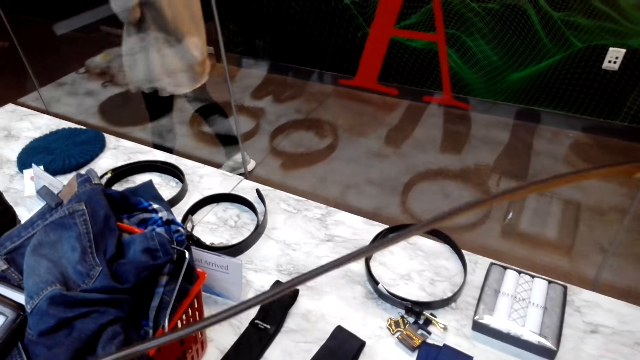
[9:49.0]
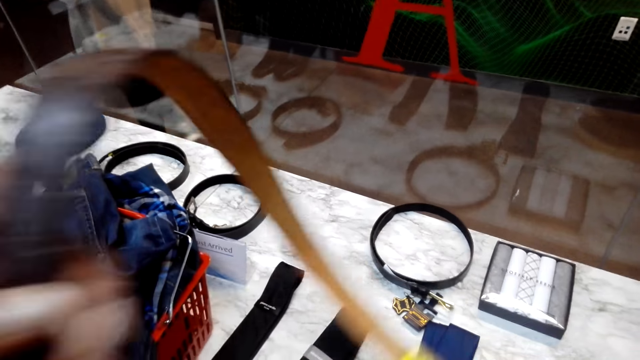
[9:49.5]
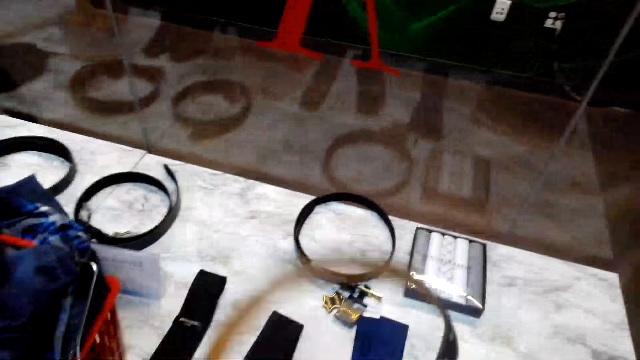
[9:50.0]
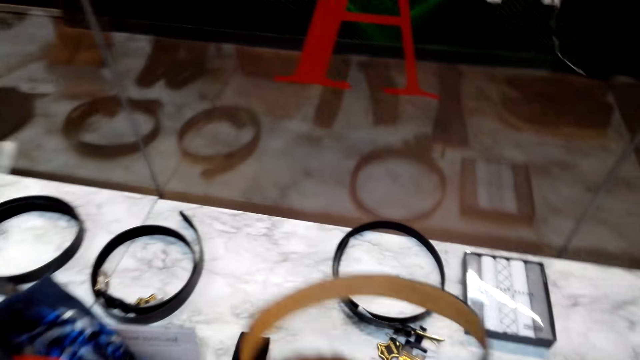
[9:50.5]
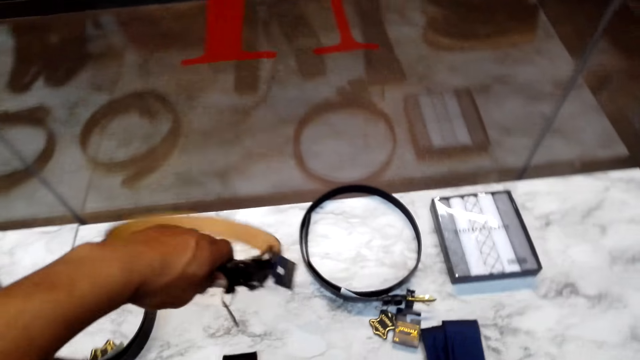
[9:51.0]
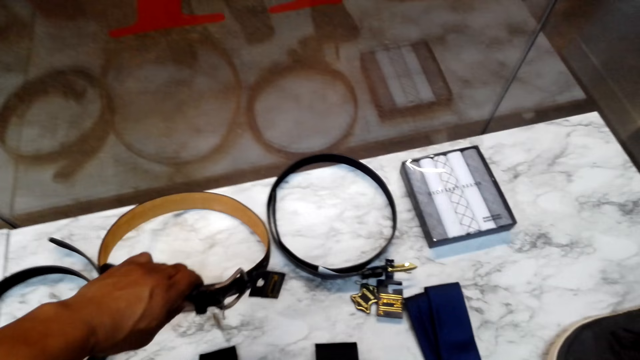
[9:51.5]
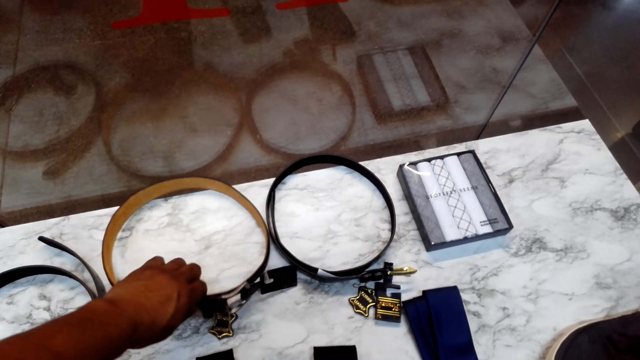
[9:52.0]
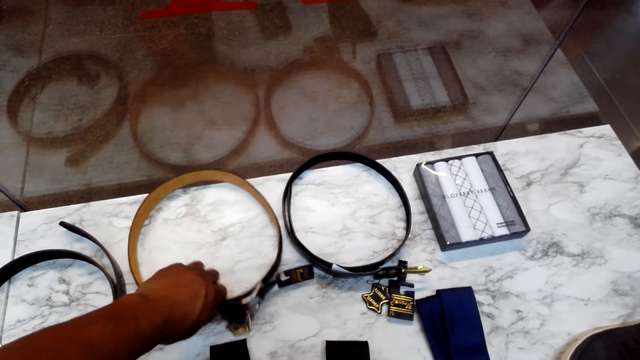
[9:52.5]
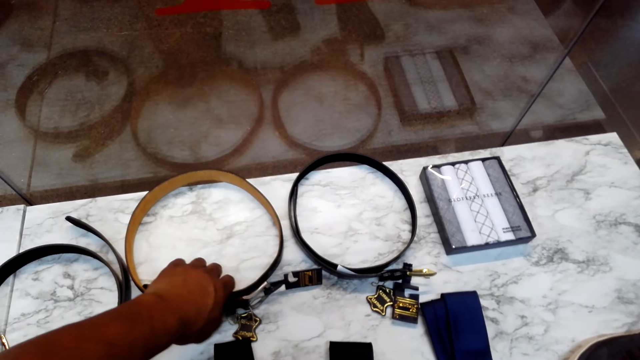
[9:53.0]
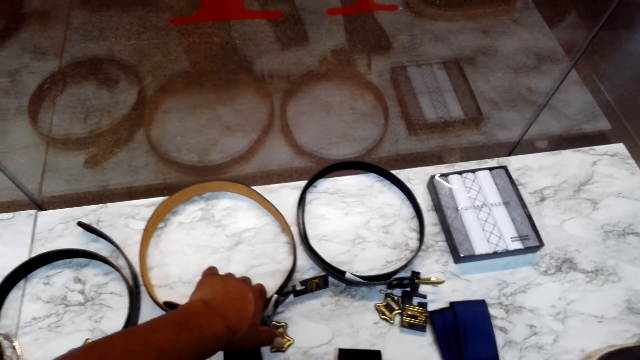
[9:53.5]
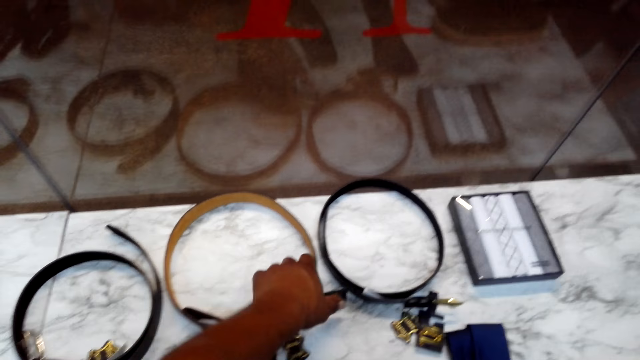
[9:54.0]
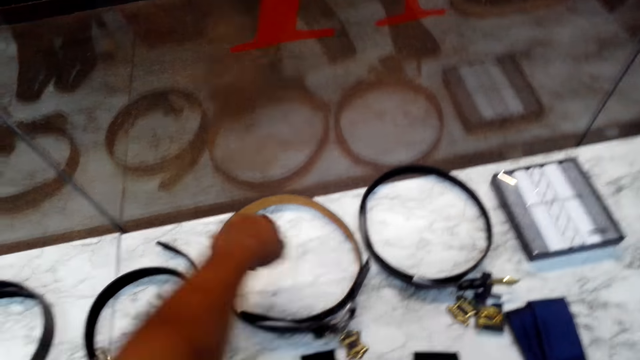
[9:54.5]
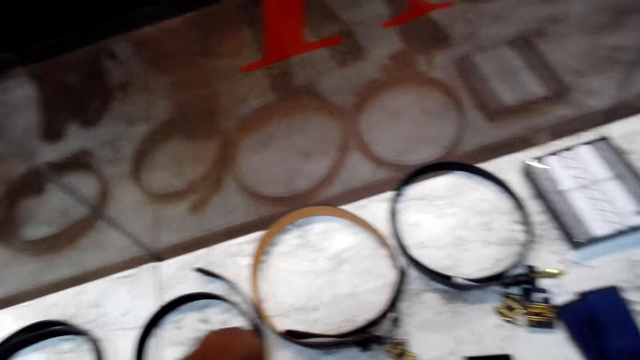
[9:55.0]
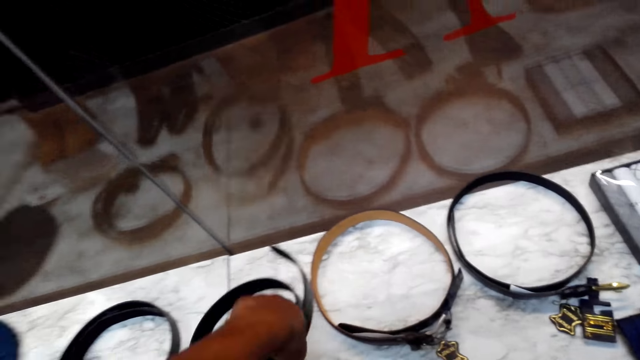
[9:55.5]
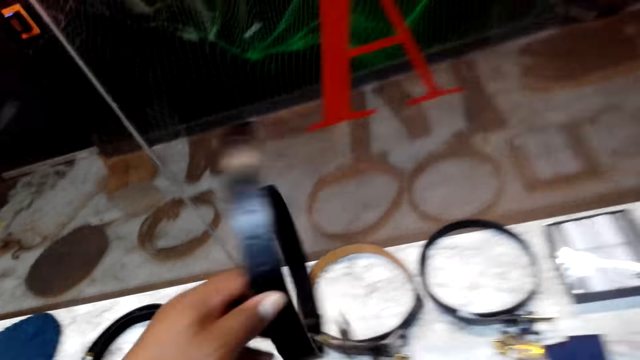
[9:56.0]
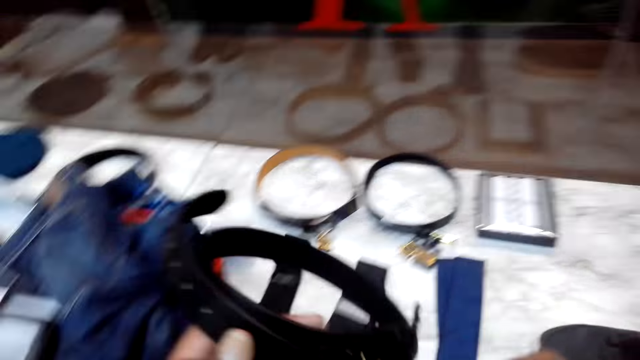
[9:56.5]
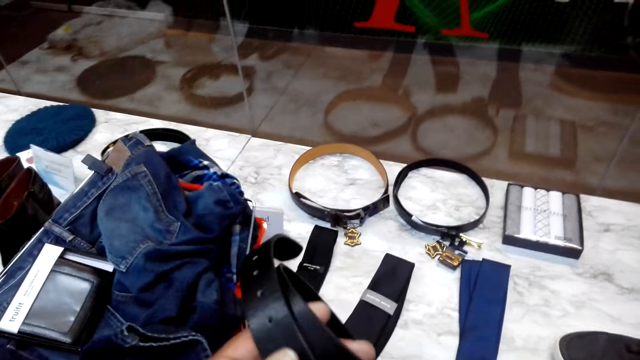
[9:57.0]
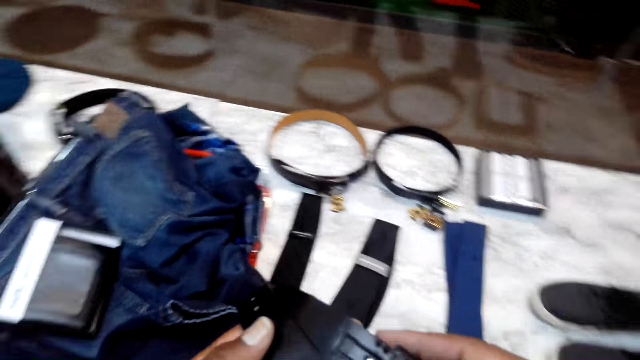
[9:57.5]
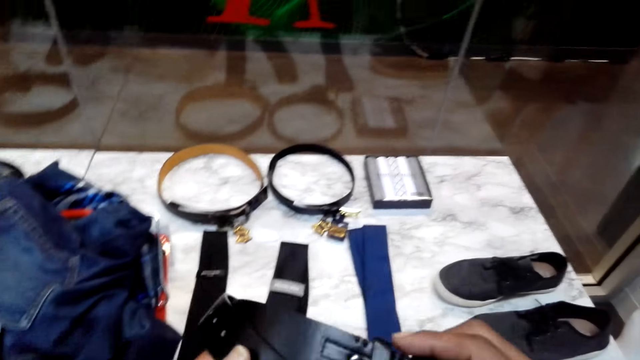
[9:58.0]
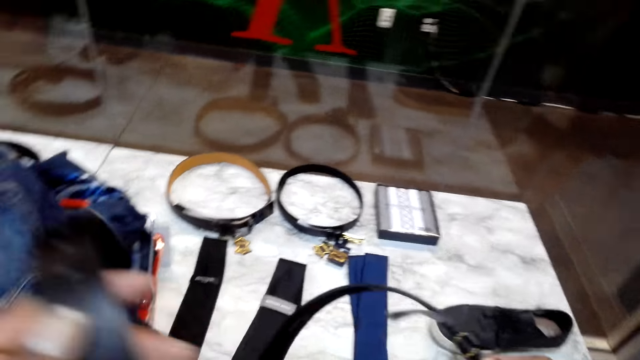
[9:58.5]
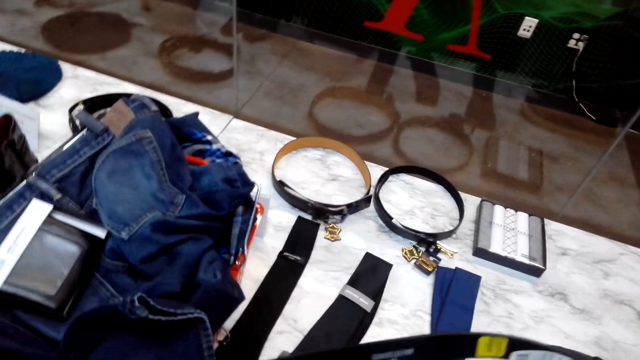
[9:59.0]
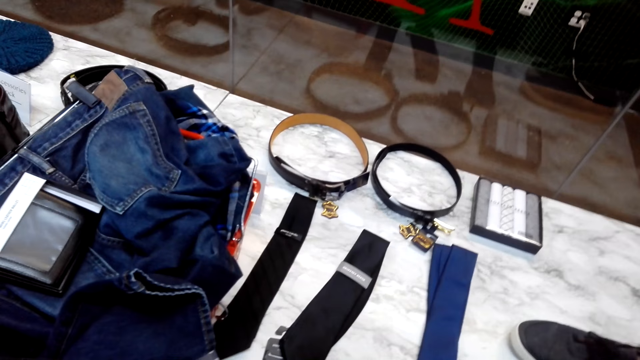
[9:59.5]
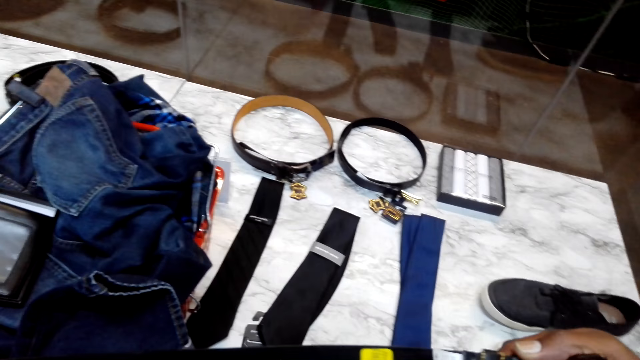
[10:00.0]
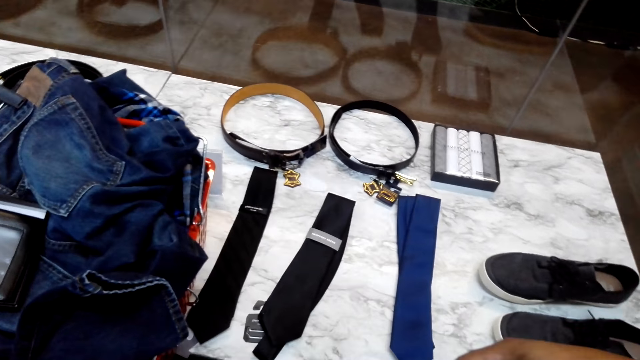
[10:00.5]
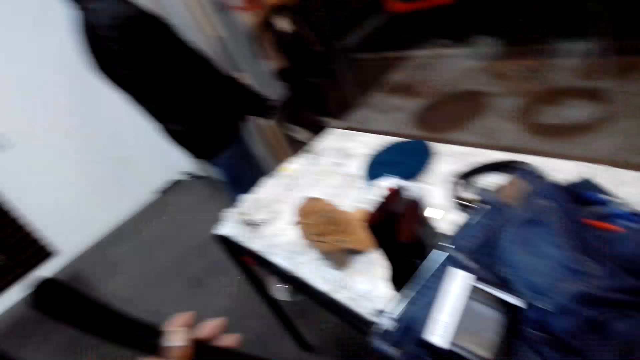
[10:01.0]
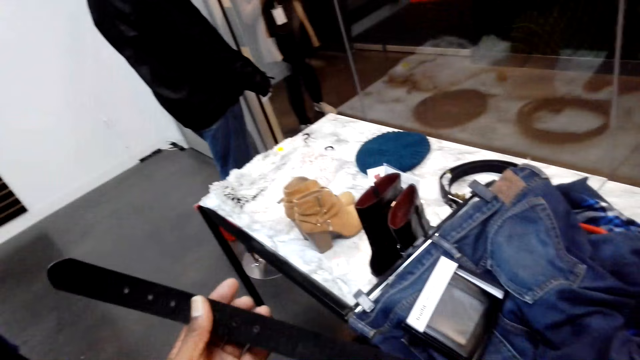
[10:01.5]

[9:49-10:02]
The camera wearer puts the belt on the table. They pick a belt from the table. They stare at the belt. They hold the belt.

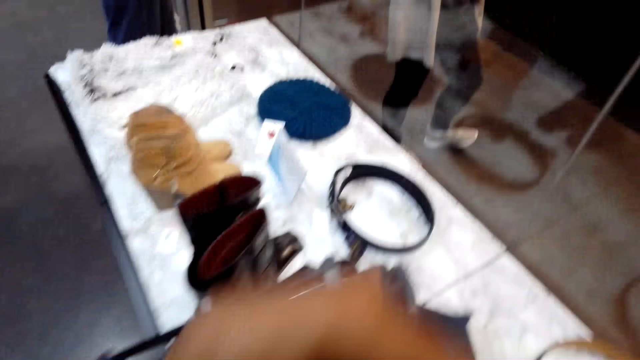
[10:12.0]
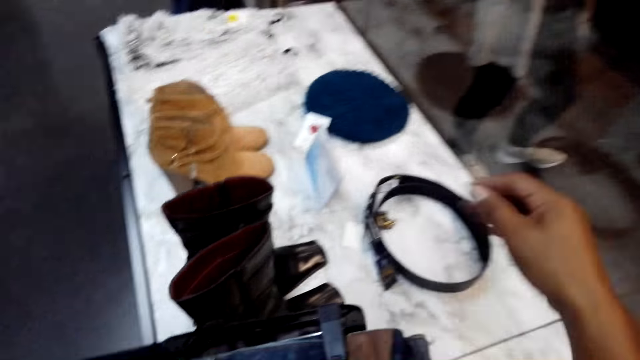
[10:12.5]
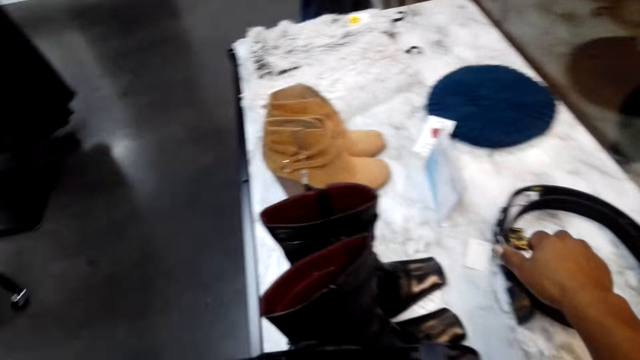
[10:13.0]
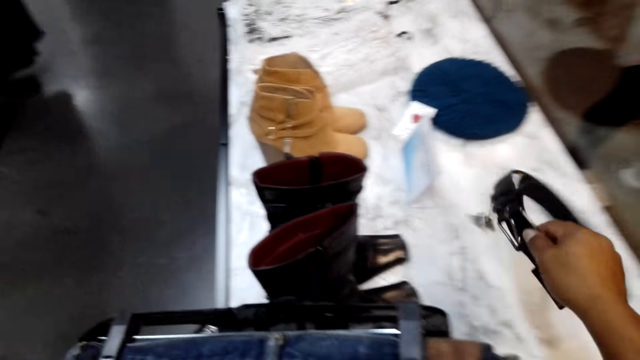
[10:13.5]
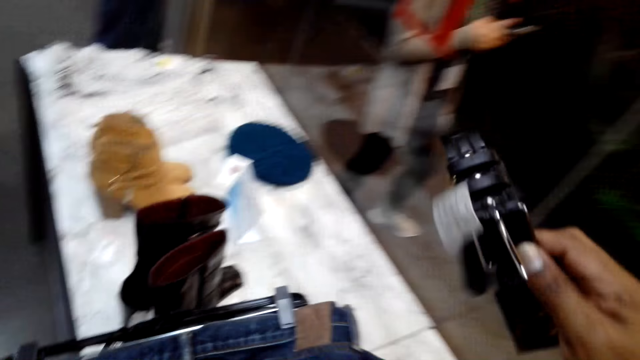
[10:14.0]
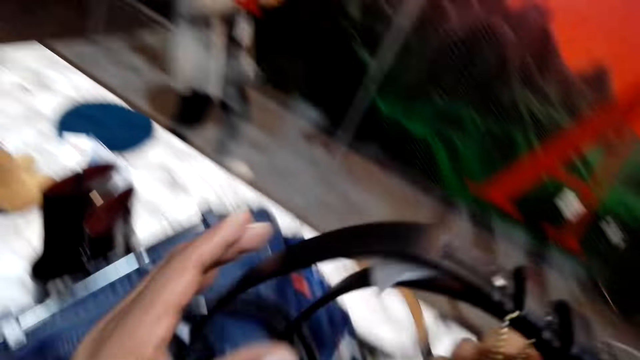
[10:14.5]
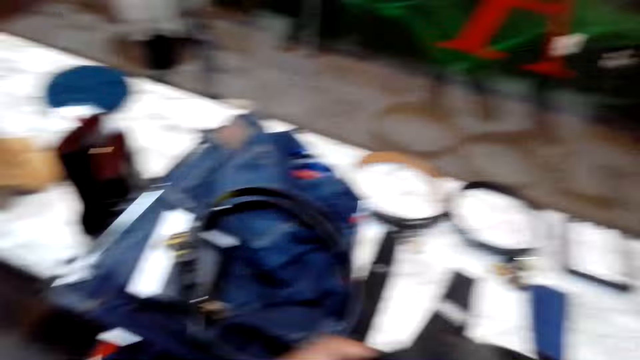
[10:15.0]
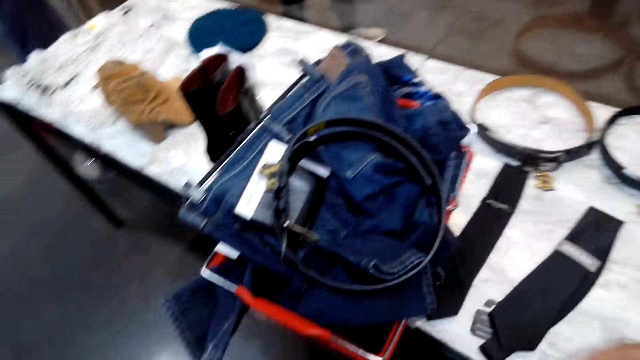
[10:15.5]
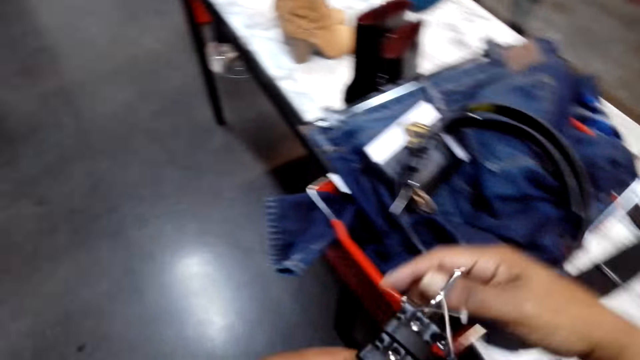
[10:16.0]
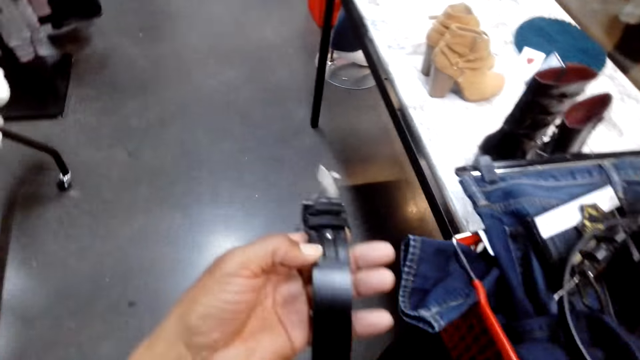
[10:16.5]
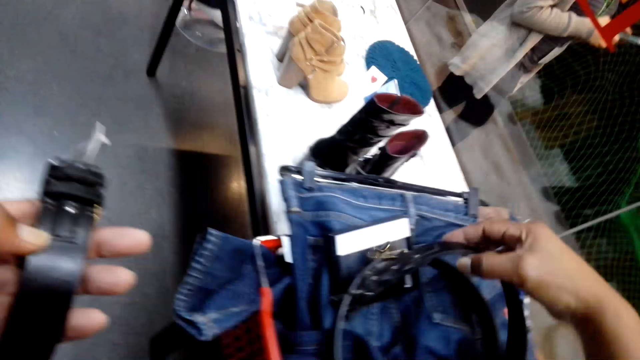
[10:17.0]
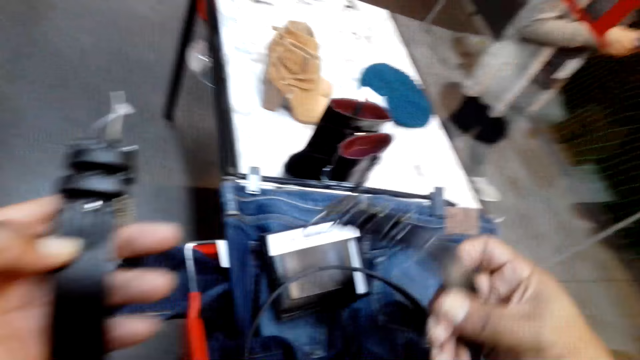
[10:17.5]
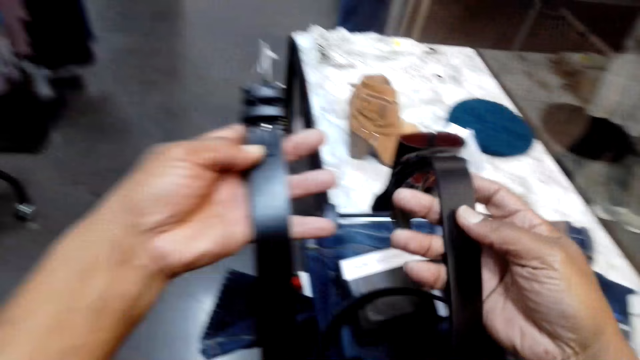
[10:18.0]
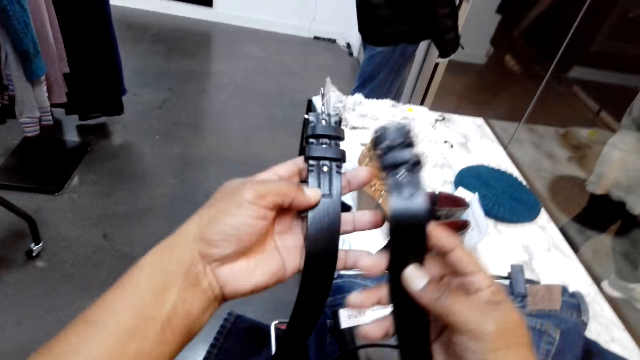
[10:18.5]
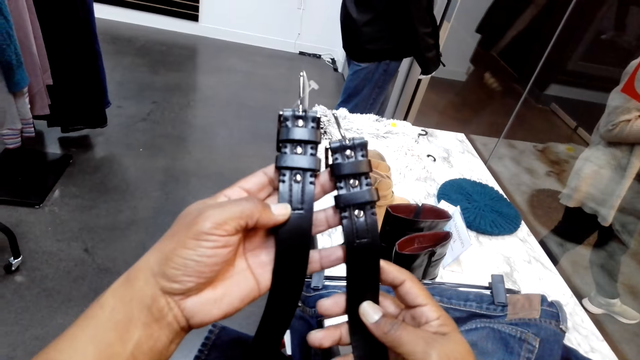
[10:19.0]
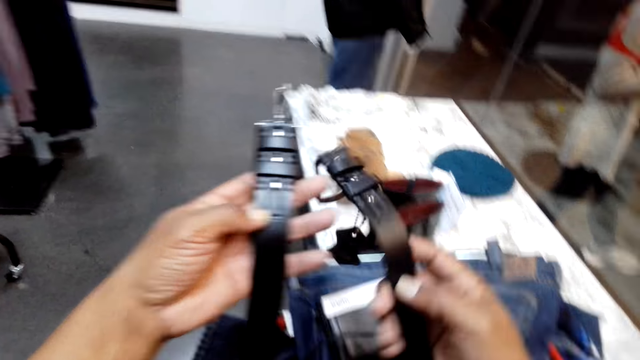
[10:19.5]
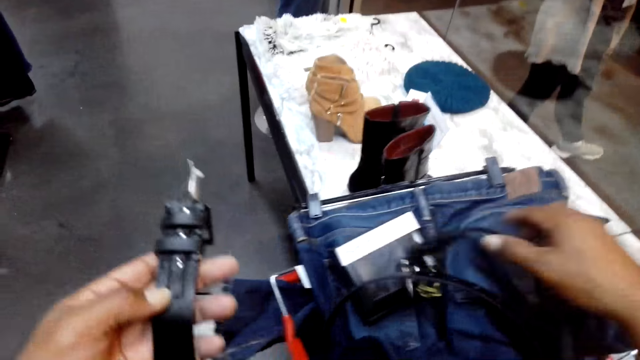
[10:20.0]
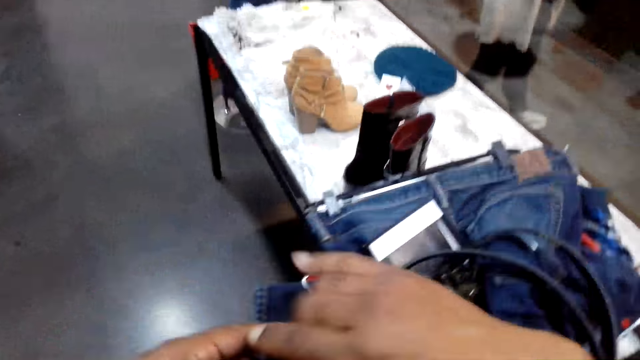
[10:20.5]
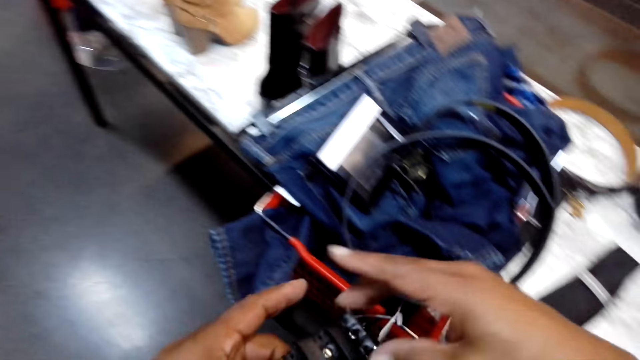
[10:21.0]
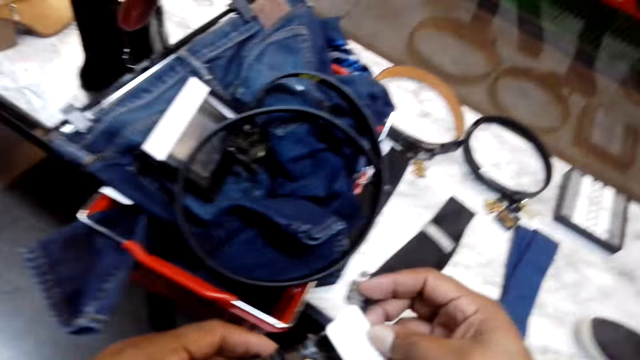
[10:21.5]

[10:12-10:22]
The camera wearer puts the belt on the tray. They pick a belt from the table. They stare at the belt.
